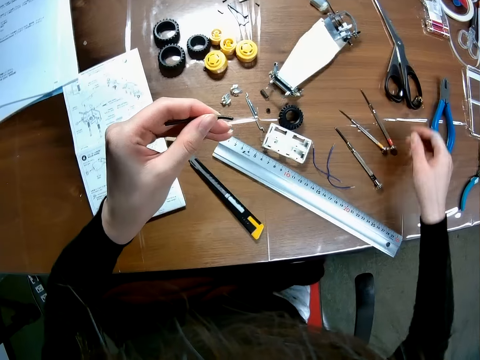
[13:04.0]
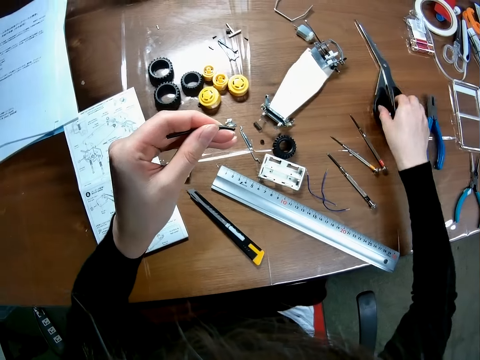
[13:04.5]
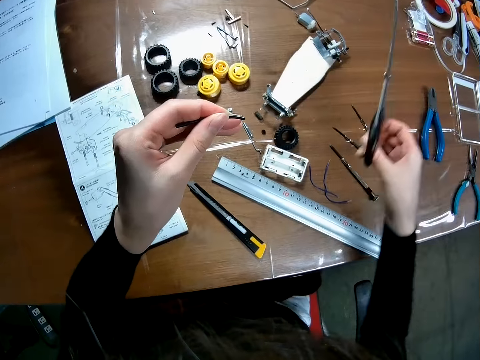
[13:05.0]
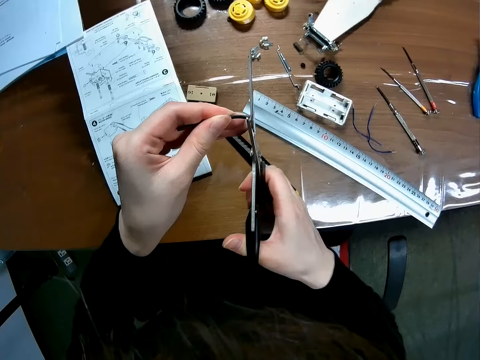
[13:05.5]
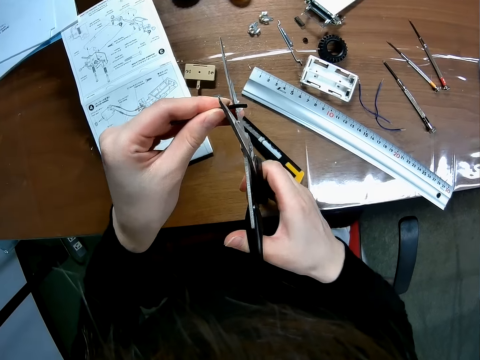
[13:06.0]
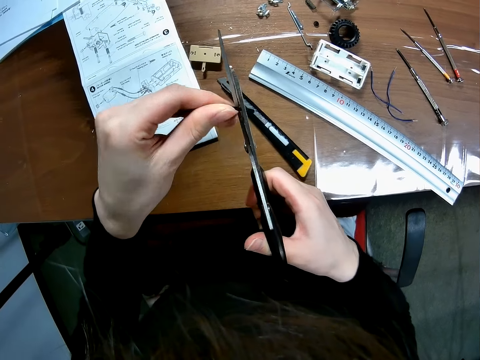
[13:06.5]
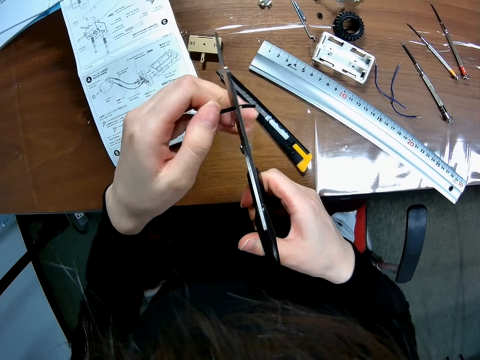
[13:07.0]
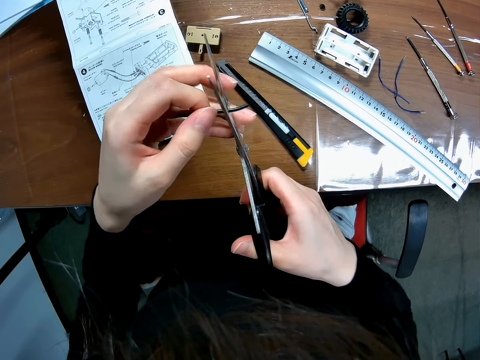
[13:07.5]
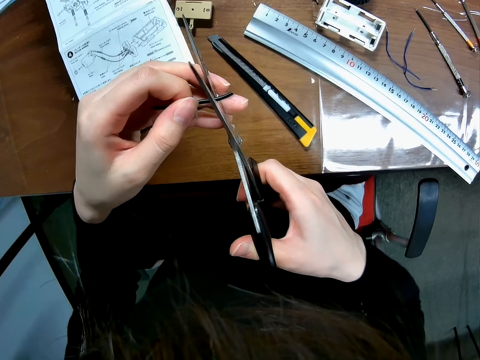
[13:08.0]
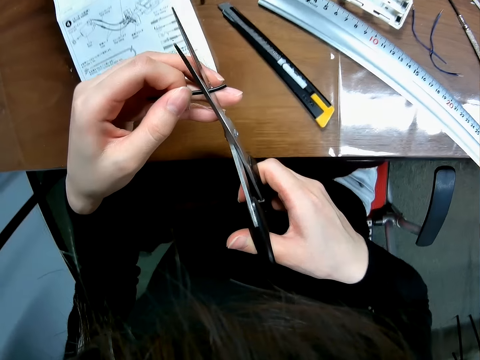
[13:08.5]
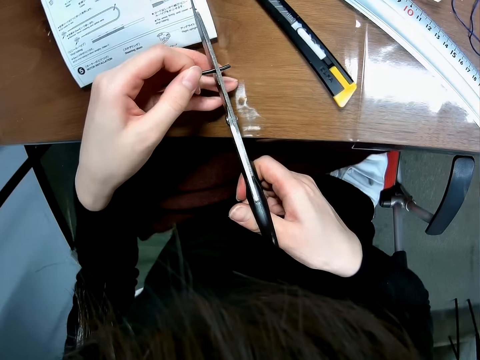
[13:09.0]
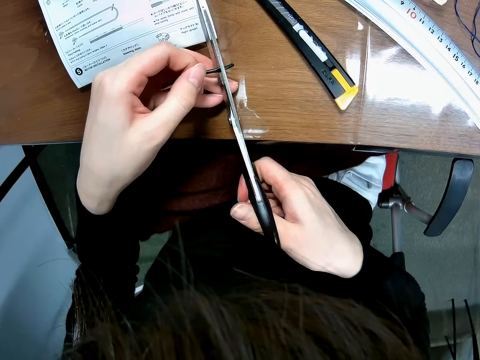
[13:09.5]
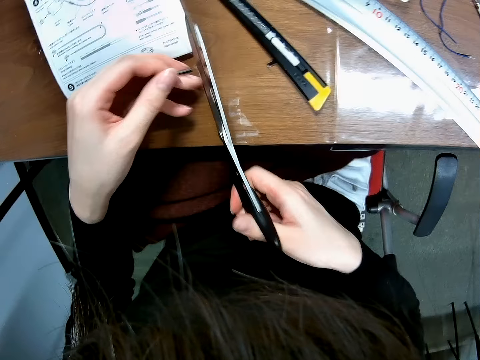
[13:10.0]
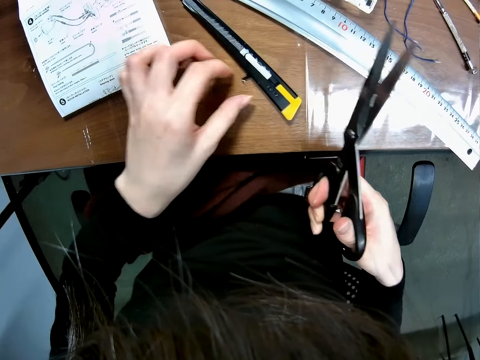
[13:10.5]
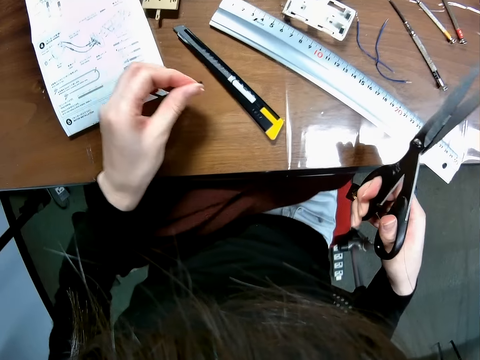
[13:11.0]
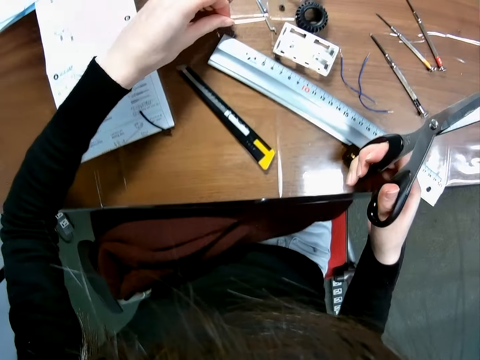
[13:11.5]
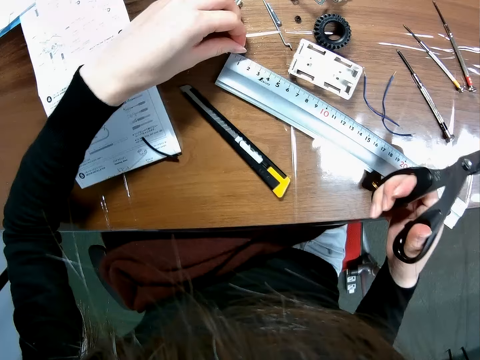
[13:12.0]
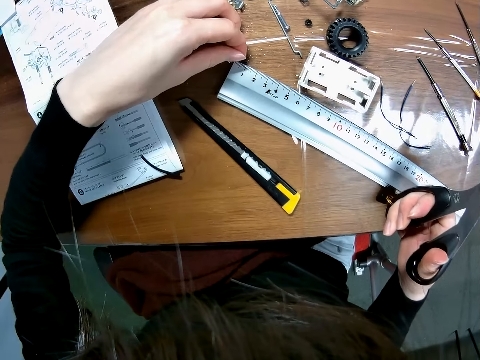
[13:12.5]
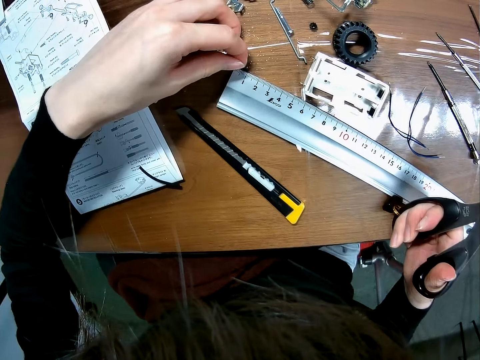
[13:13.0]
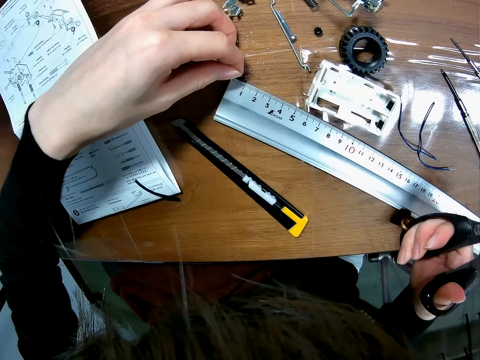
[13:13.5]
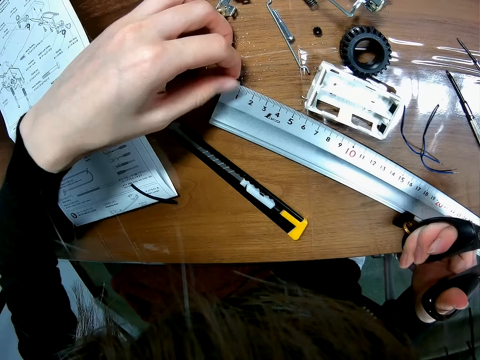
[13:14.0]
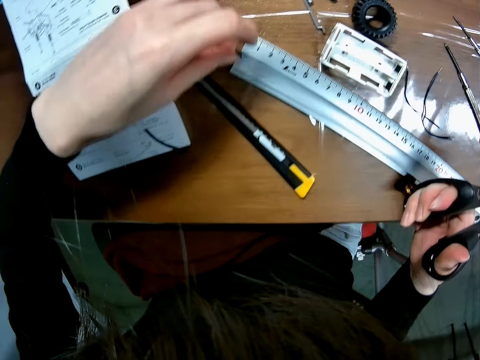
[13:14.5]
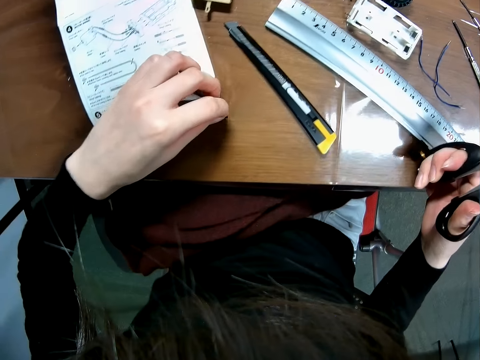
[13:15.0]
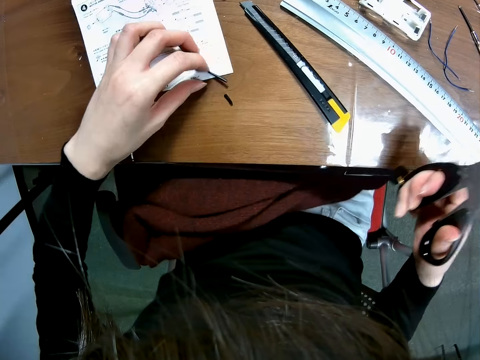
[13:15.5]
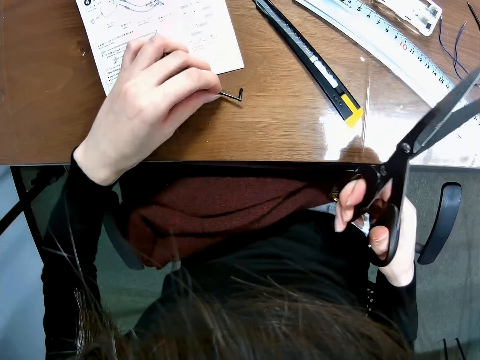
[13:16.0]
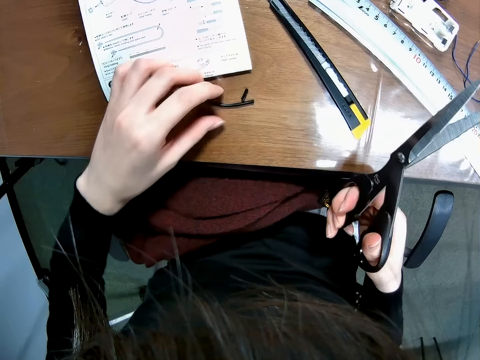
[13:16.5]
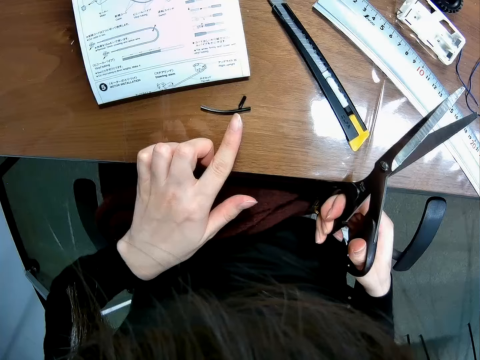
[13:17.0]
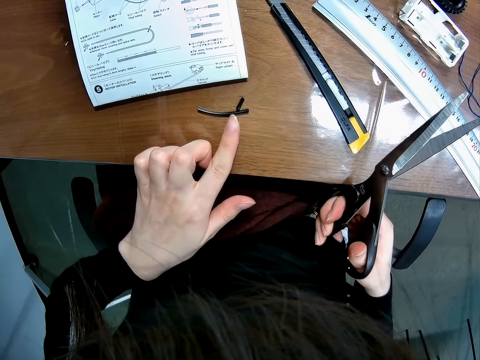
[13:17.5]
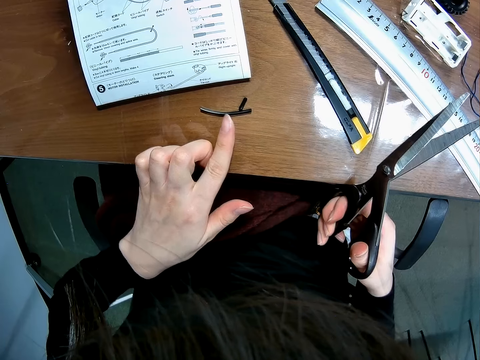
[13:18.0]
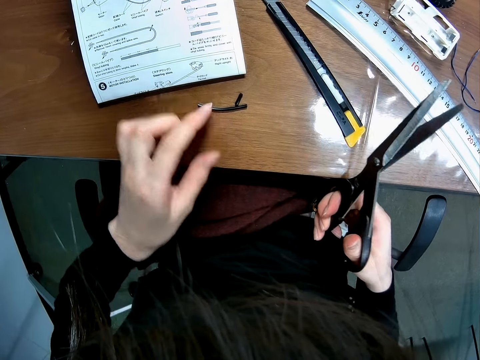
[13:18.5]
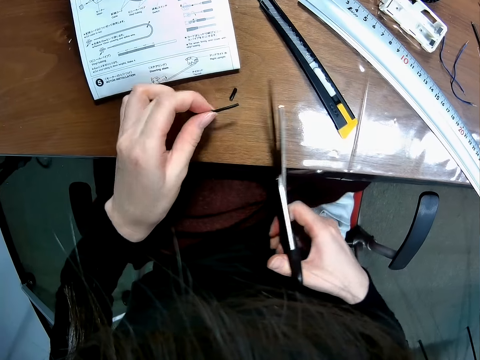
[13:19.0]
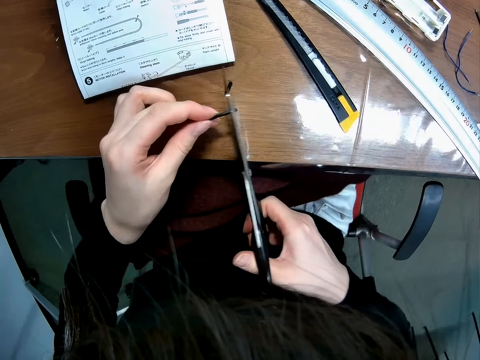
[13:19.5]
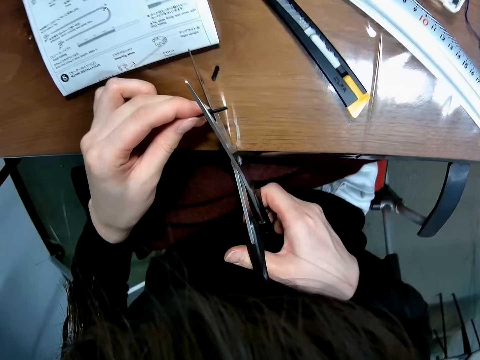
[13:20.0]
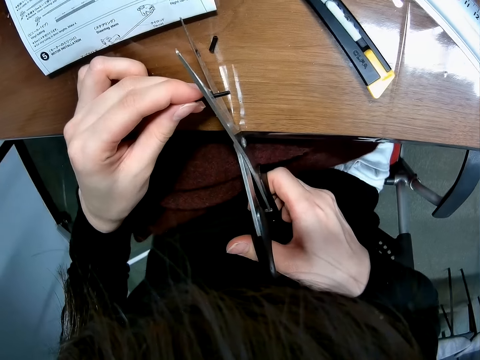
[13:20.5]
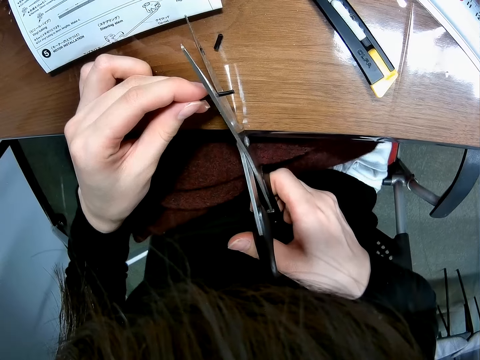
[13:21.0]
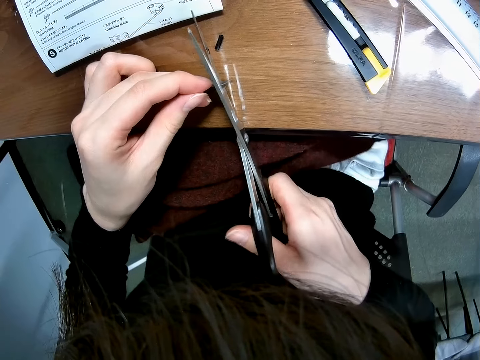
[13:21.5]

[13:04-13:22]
The camera wearer picks up scissors from the table. They cut the wire or insulator with the scissors. They drop the wire on the paper on the table. They pick up a short wire or piece of cut insulator from the table. They put the short wire beside the ruler. They measure the cut insulator on the ruler. They remove the short wire beside the ruler. They drop the short wire on the table. They pick up a long wire from the table and drop the long wire beside the short wire. They compare both insulators. They pick up the long wire from the table. They cut the longer wire with the scissors.

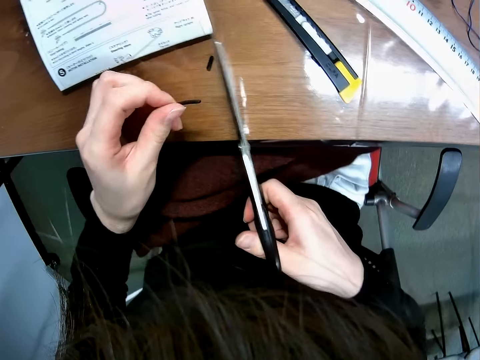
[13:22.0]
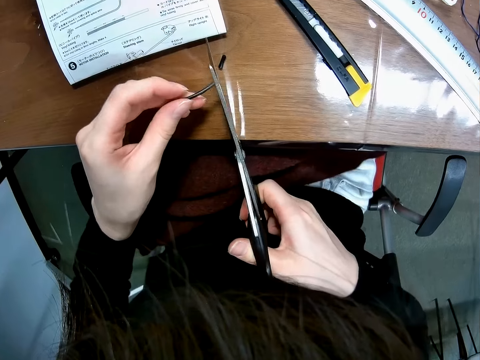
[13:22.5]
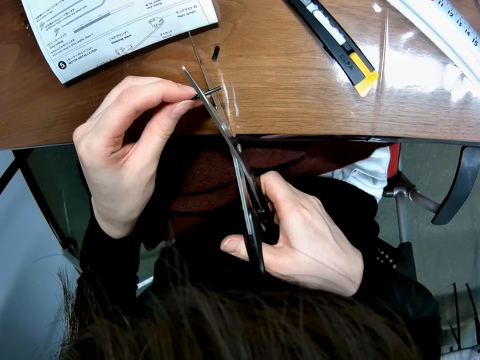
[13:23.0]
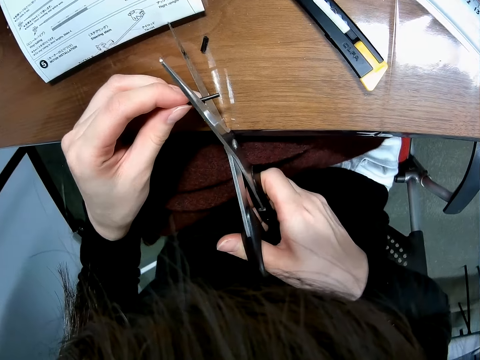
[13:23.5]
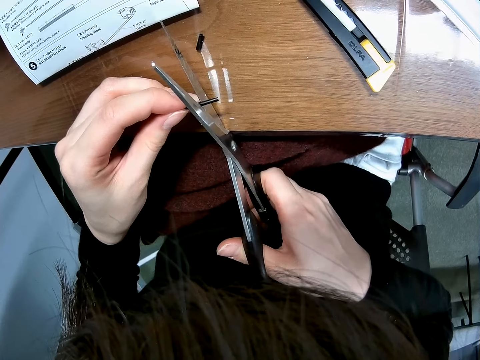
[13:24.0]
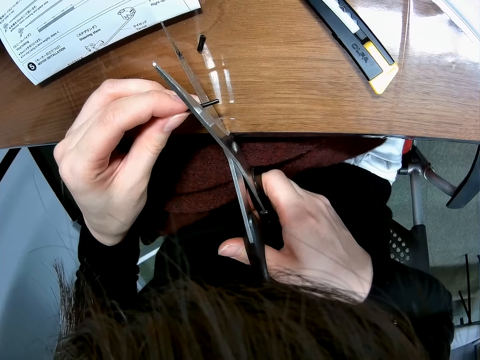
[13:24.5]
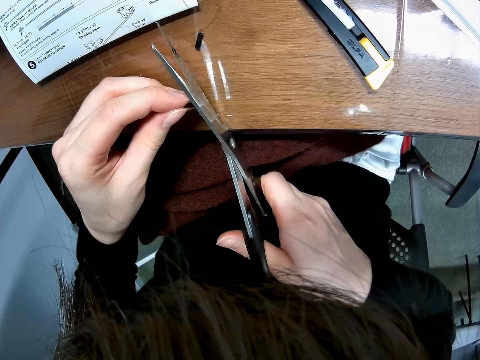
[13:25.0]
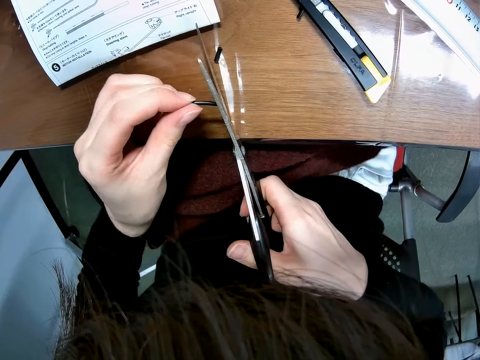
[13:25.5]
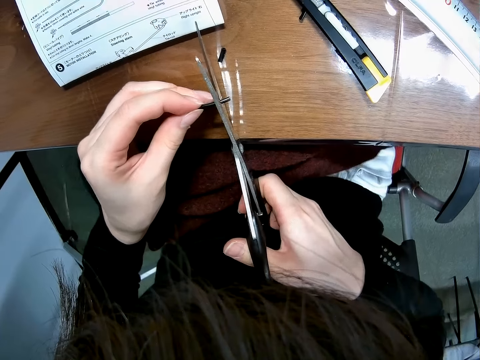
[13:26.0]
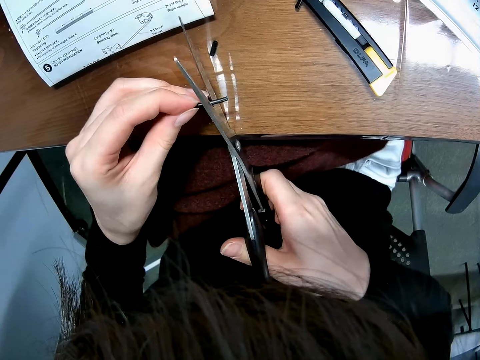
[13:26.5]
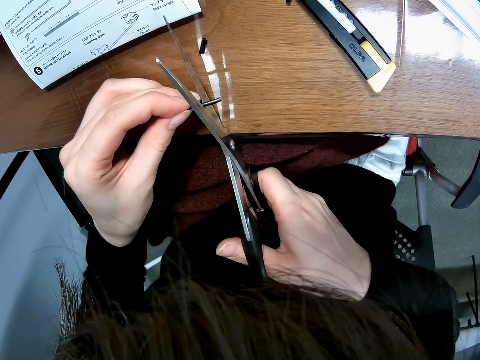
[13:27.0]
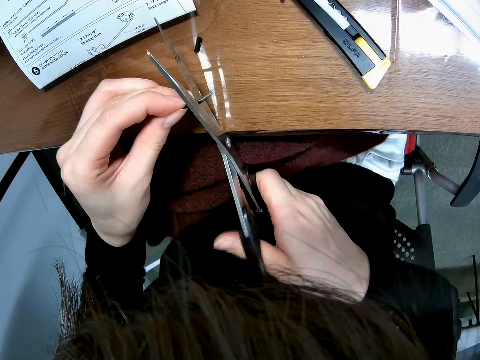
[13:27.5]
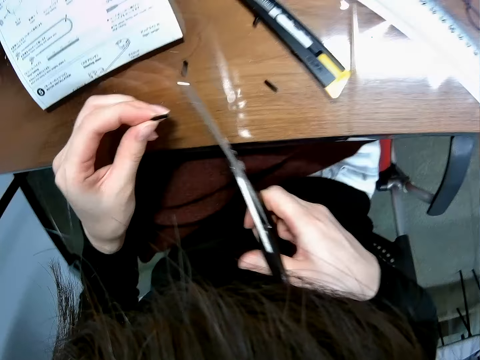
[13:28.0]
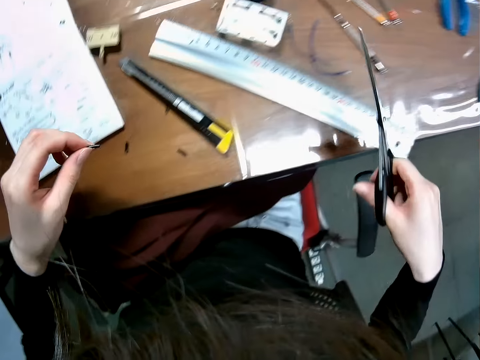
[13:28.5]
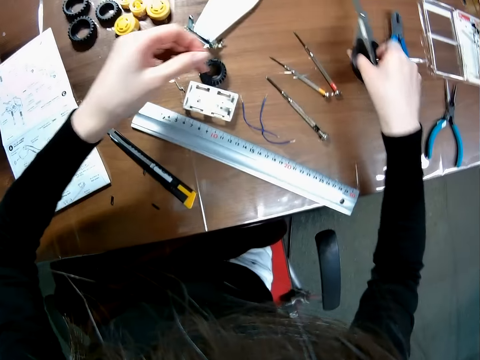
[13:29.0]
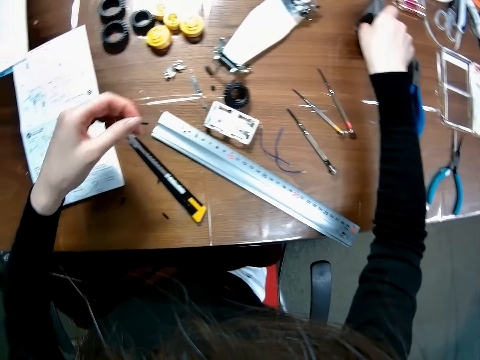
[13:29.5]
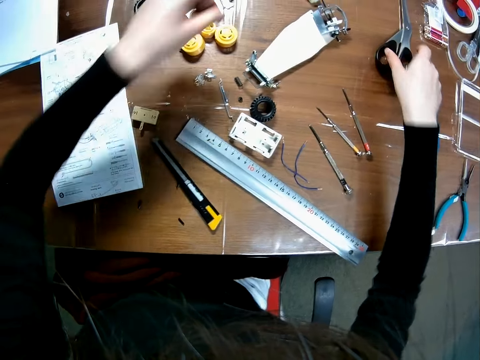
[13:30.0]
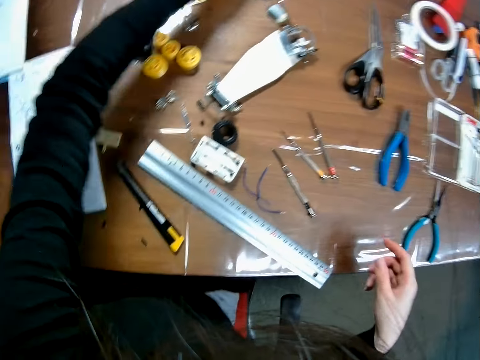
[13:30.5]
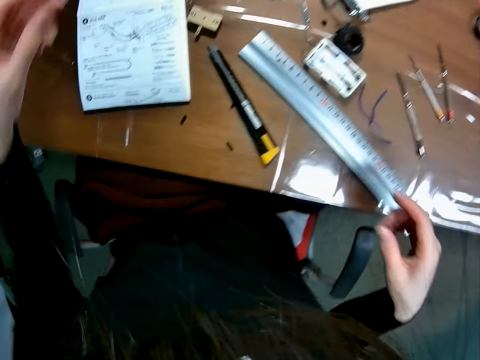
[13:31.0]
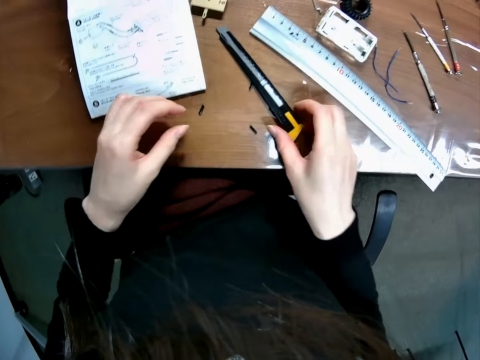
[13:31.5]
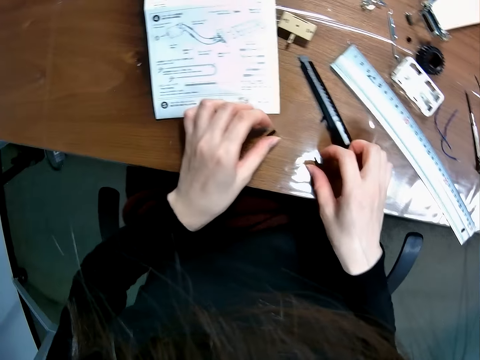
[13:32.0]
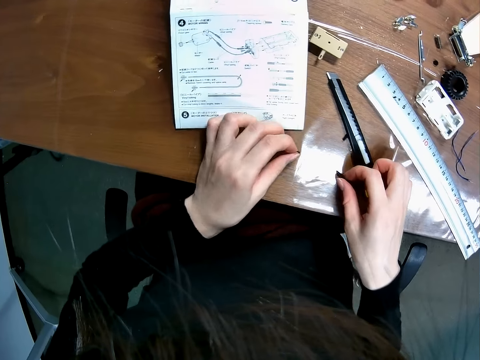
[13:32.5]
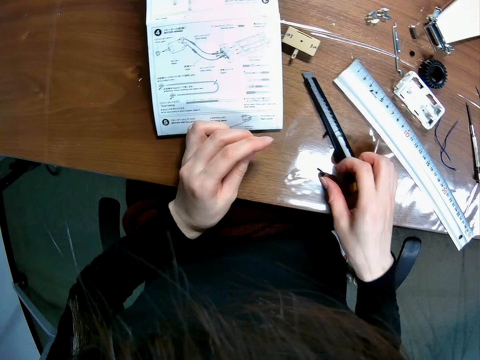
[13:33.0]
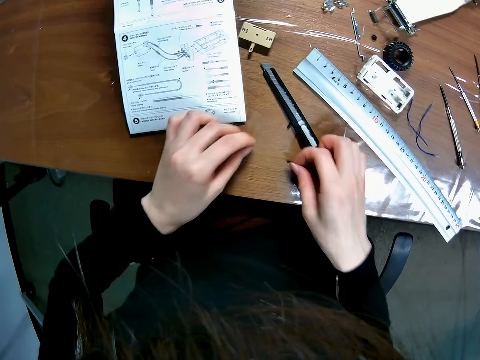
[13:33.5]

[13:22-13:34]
The camera wearer drops the scissors on the table. They place the insulator on the table. They pick up two cut pieces of insulator from the table.
